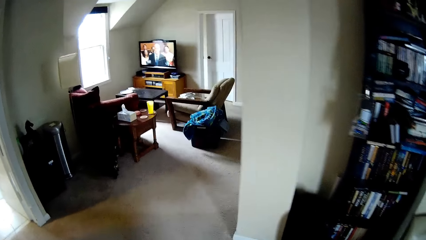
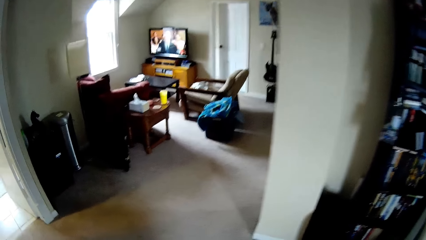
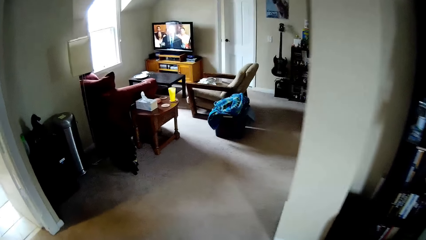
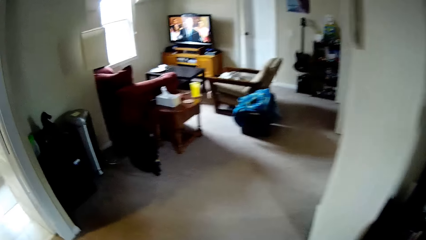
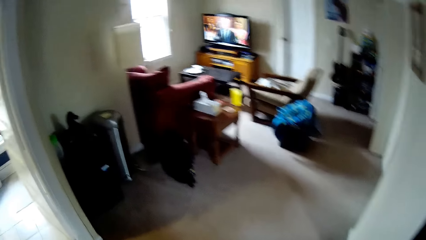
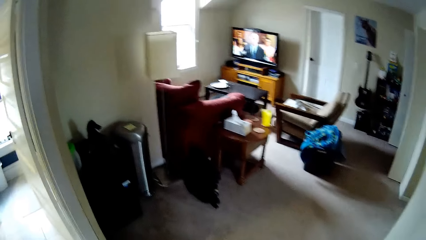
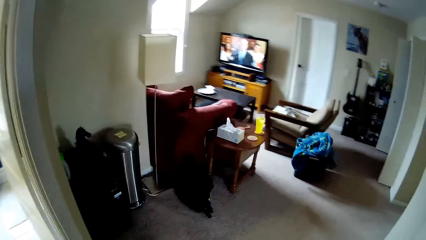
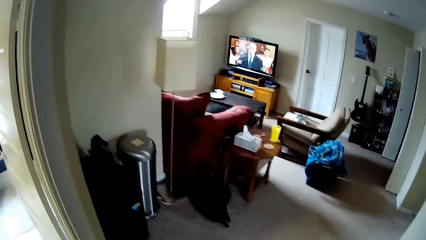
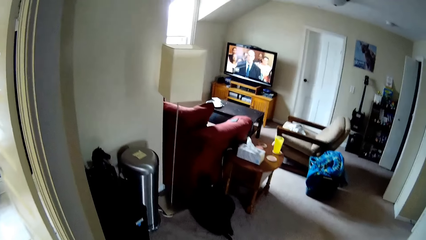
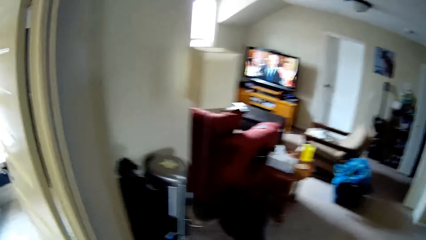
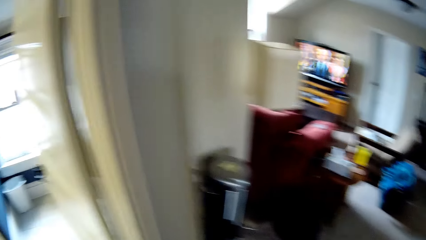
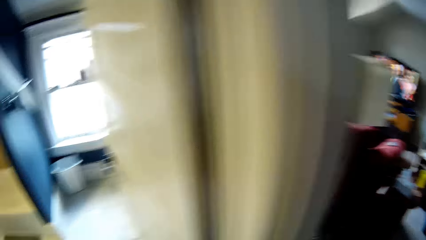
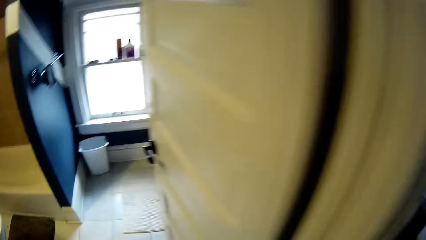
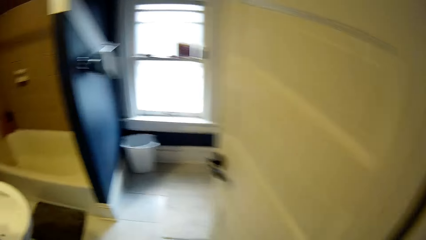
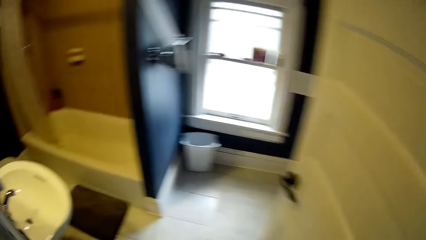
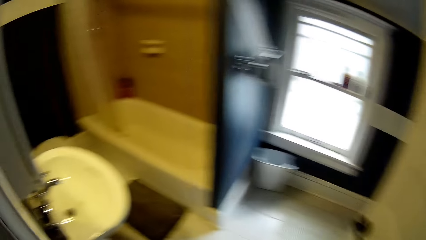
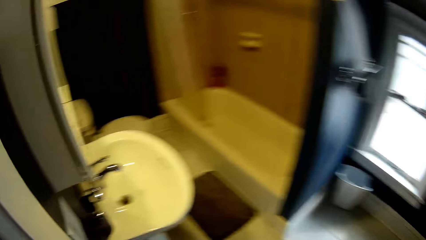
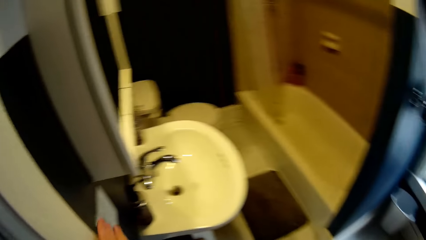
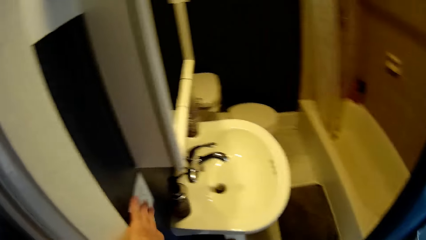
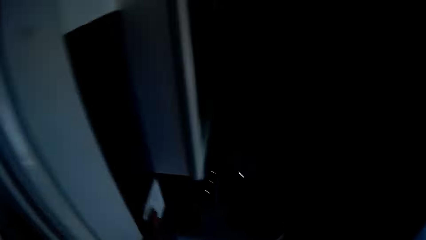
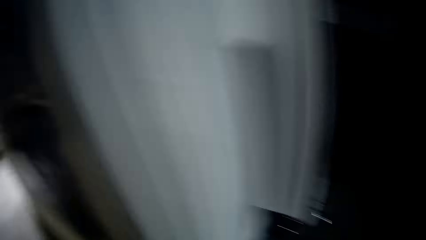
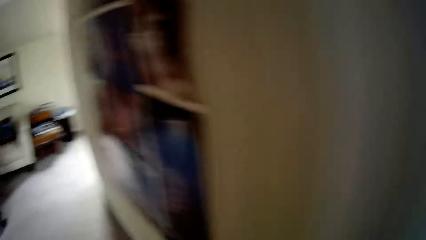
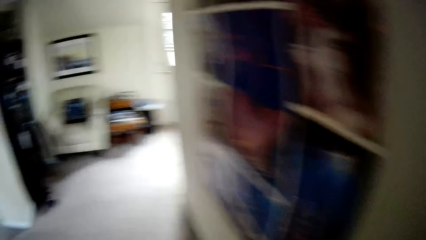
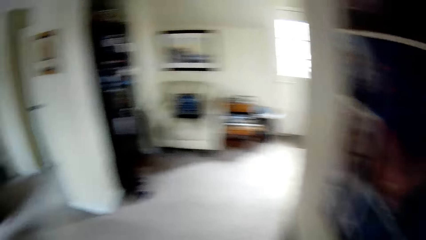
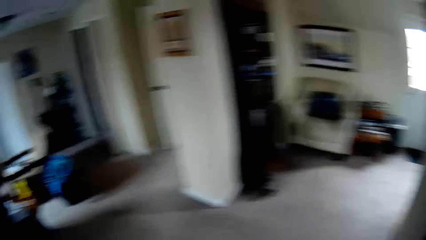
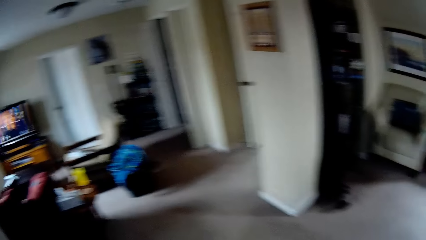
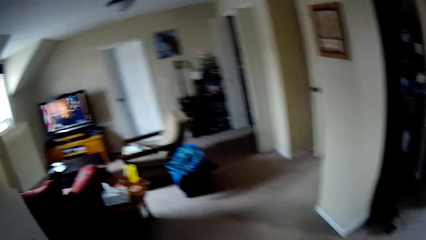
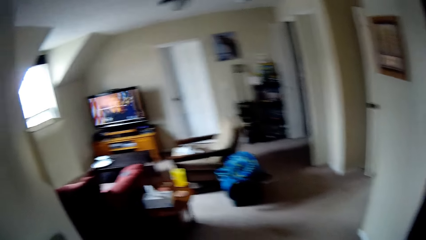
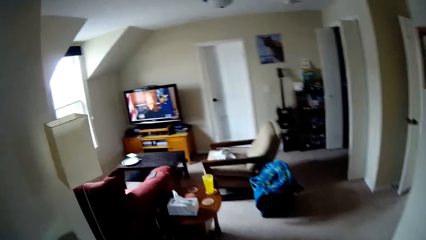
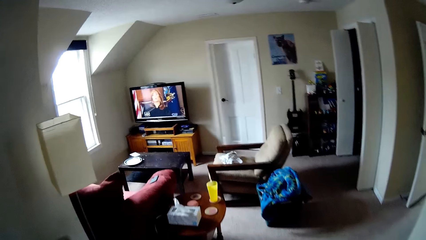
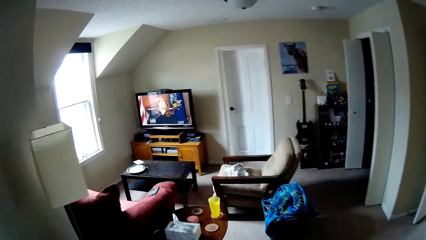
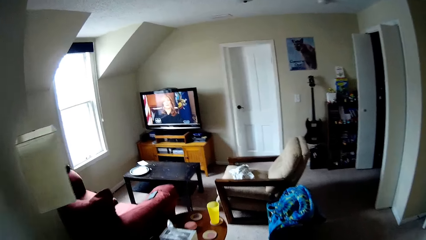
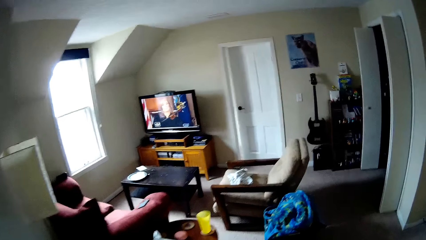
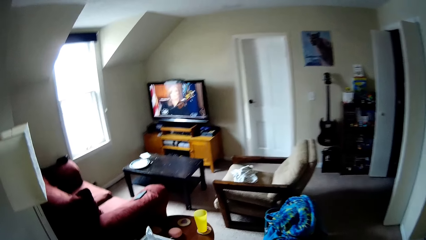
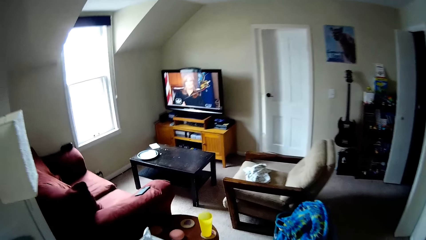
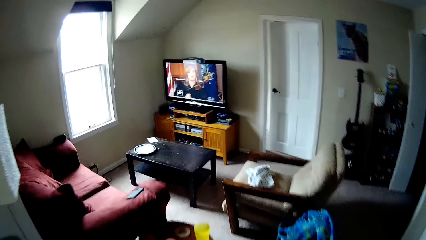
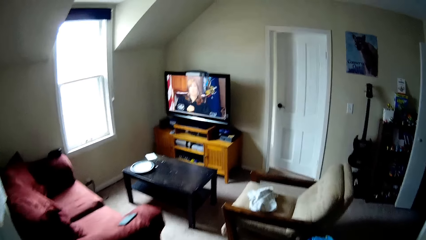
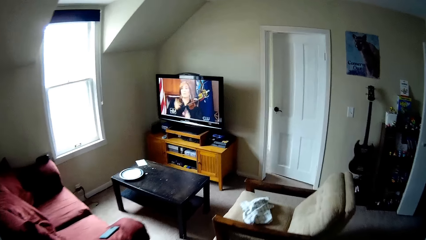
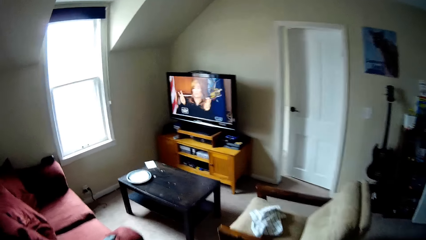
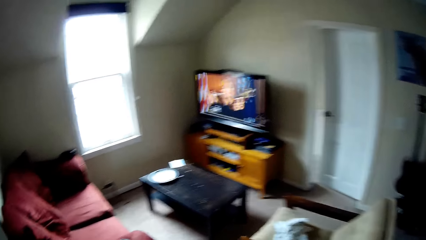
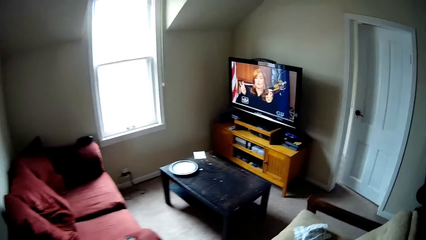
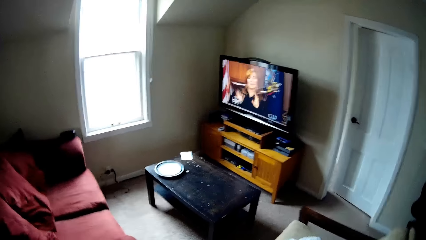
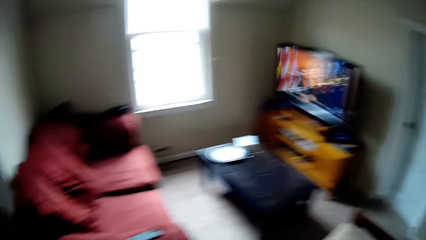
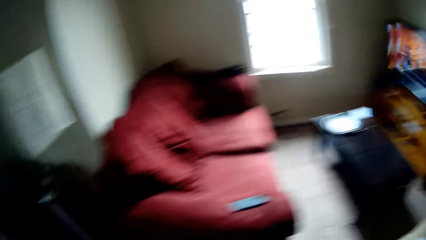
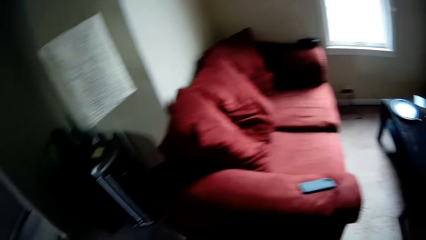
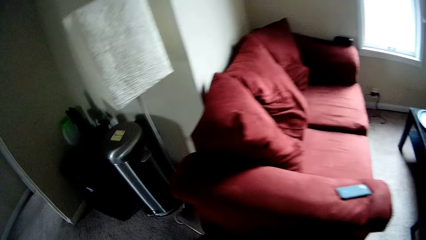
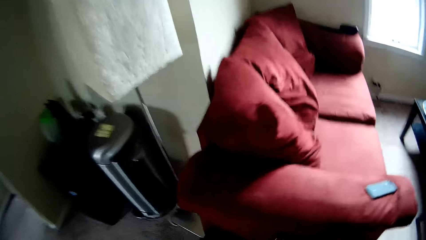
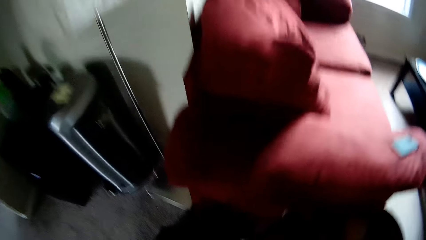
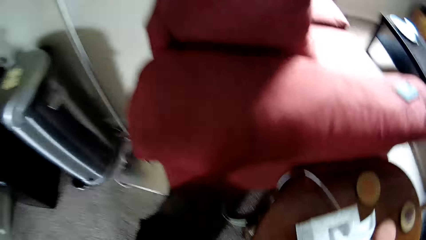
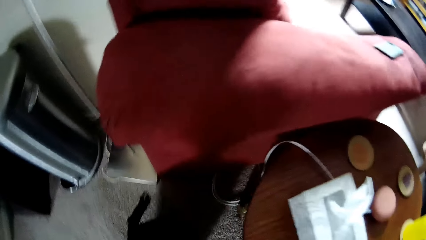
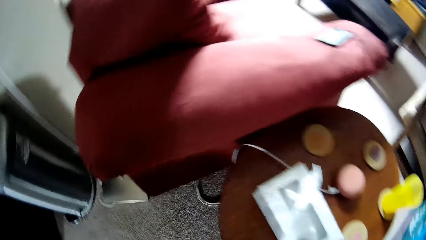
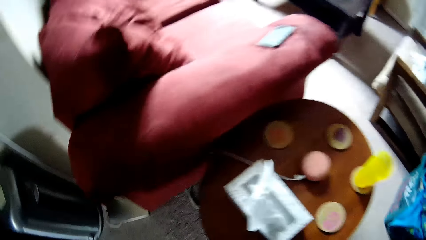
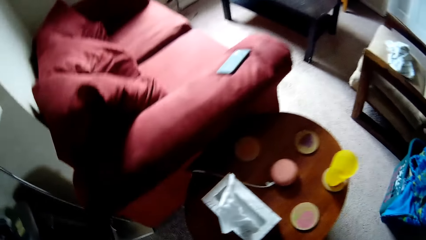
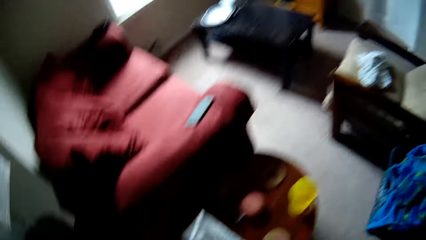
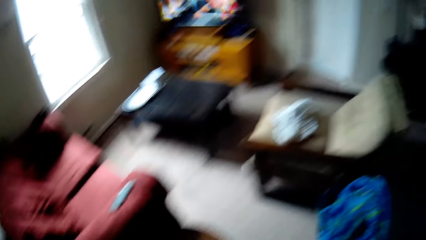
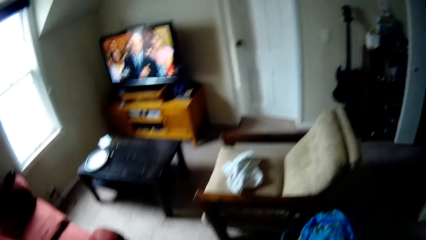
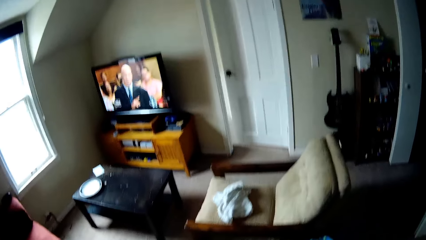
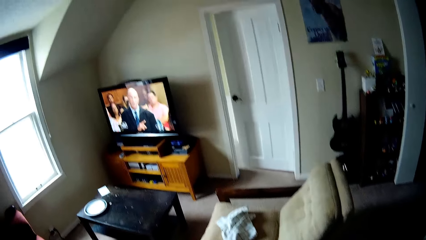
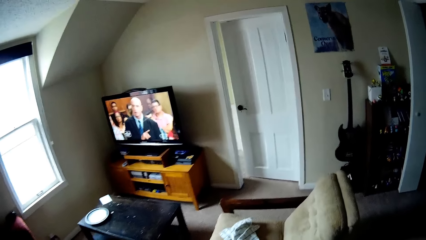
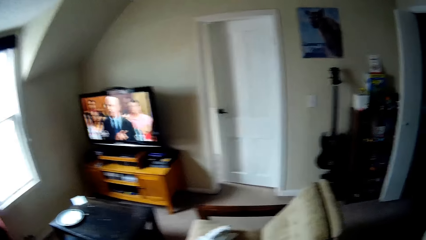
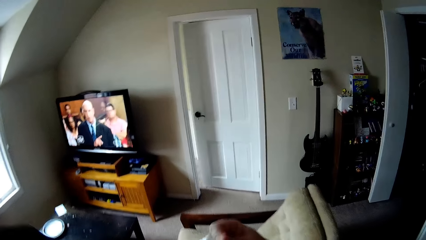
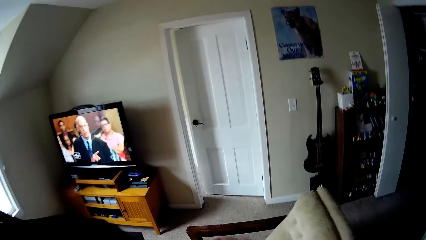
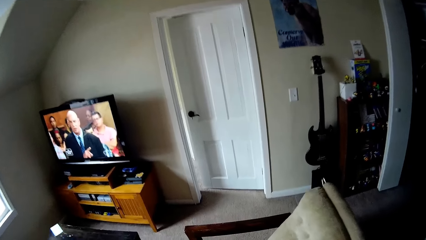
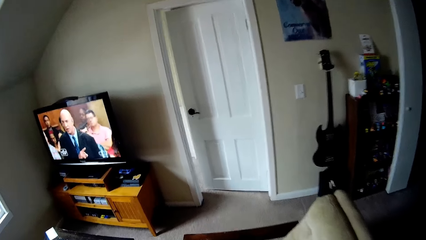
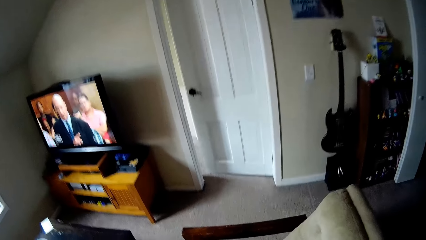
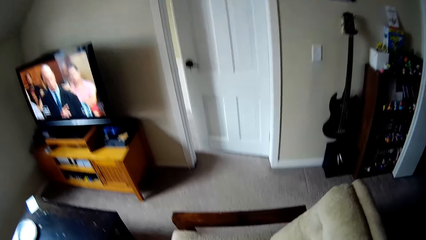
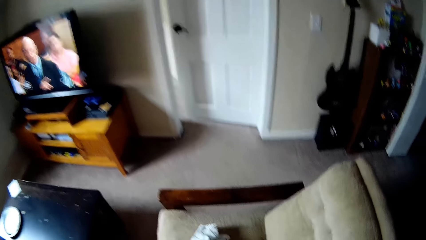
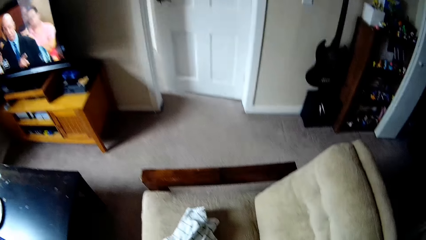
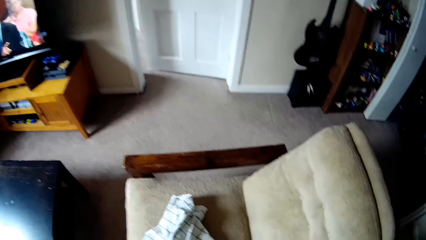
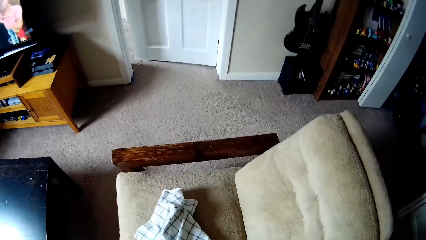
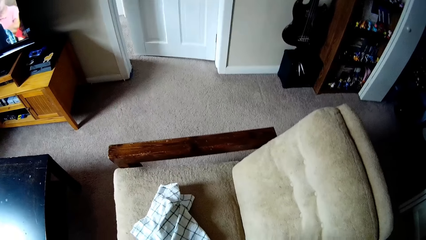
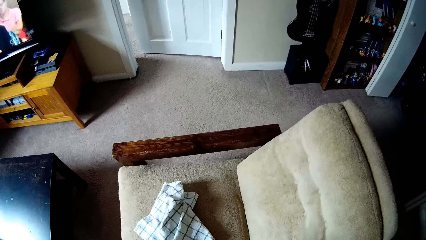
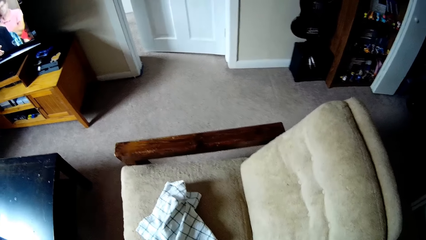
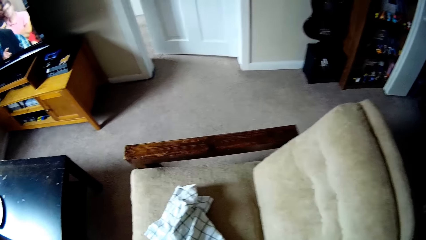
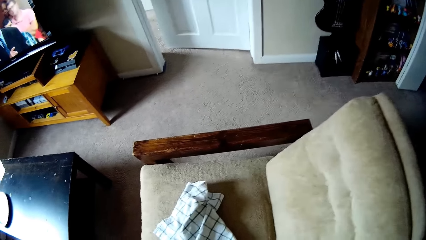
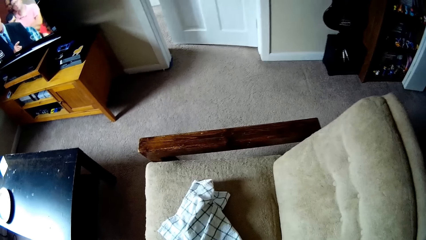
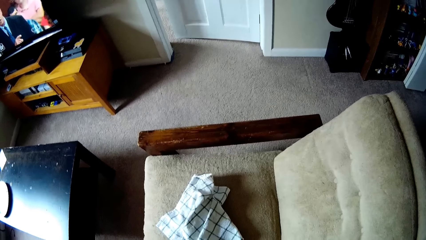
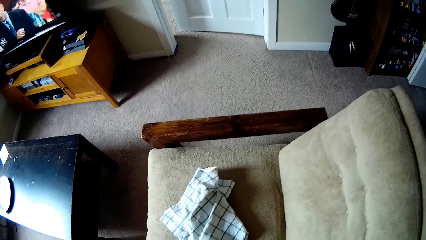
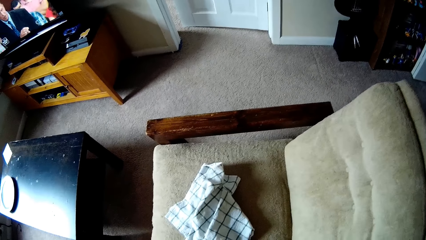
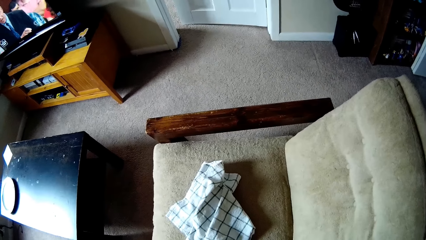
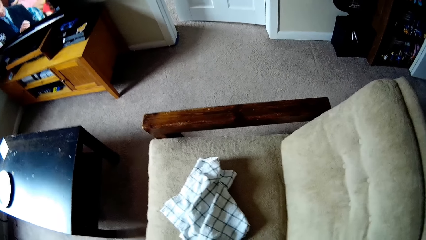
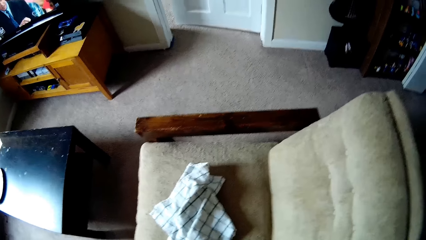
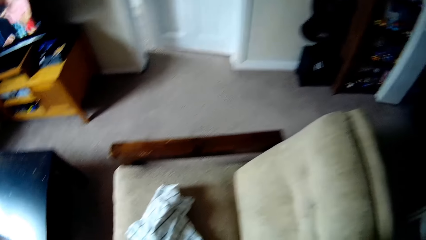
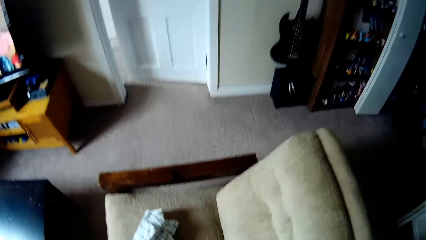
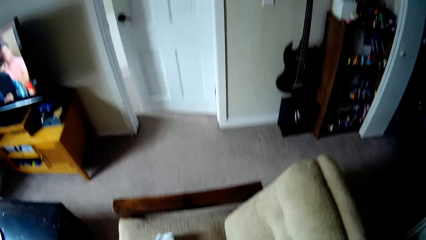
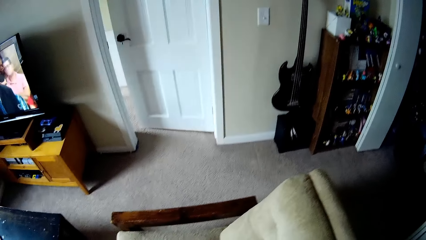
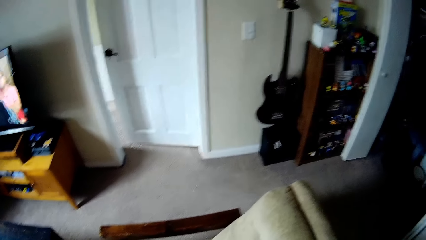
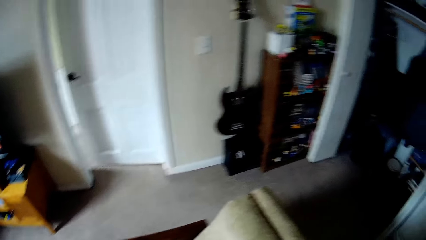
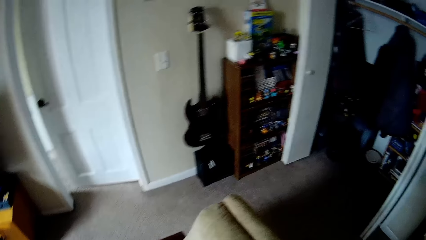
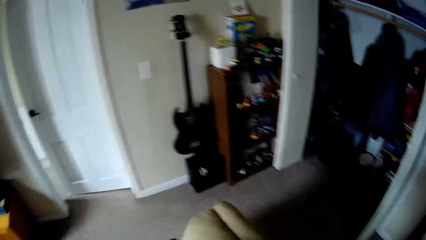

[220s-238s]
The camera wearer switches off the toilet light. They walk around the room.
